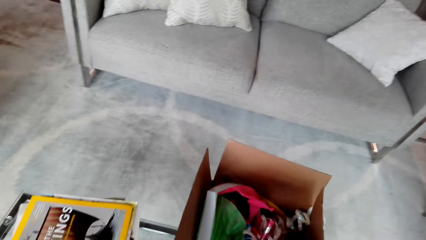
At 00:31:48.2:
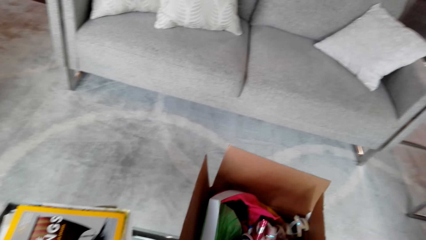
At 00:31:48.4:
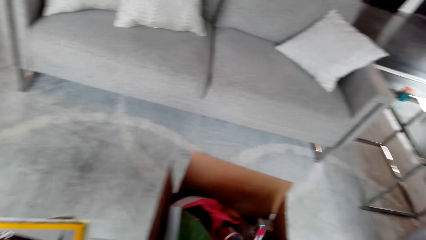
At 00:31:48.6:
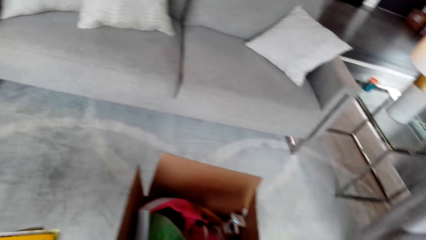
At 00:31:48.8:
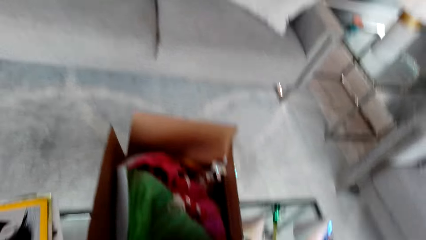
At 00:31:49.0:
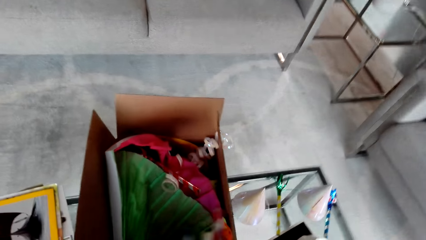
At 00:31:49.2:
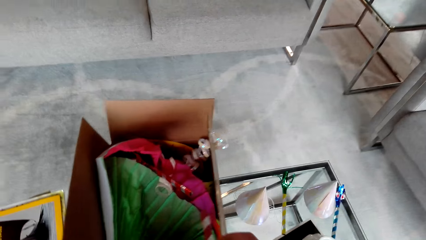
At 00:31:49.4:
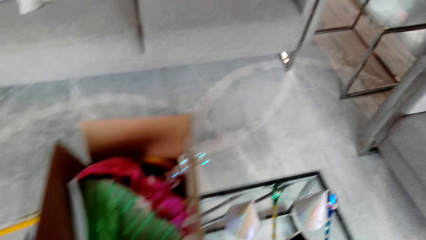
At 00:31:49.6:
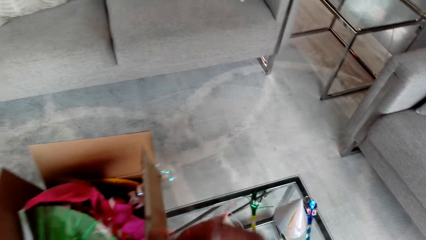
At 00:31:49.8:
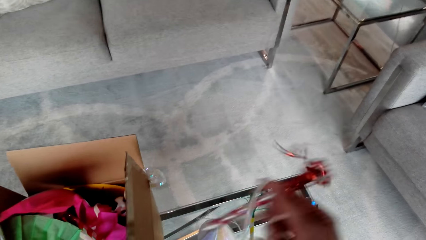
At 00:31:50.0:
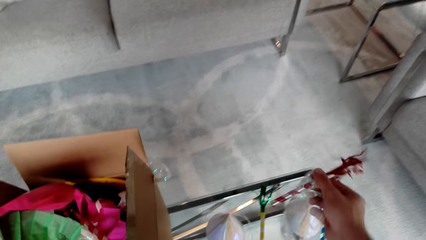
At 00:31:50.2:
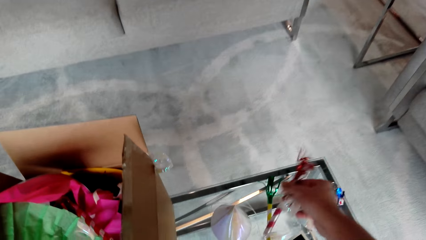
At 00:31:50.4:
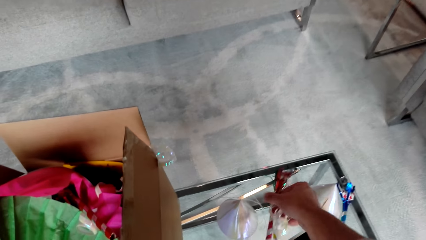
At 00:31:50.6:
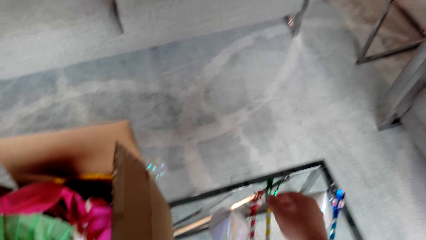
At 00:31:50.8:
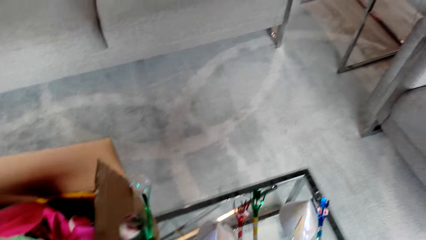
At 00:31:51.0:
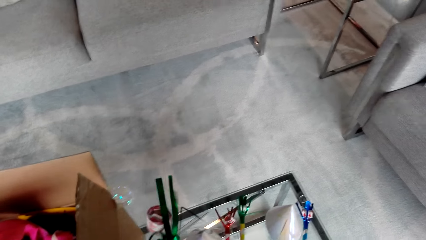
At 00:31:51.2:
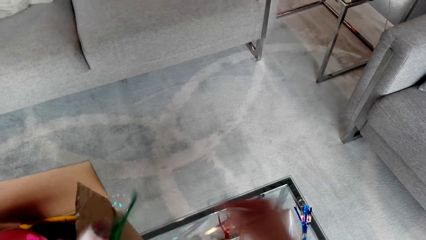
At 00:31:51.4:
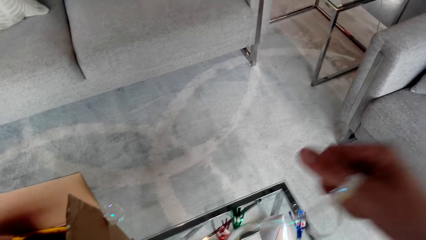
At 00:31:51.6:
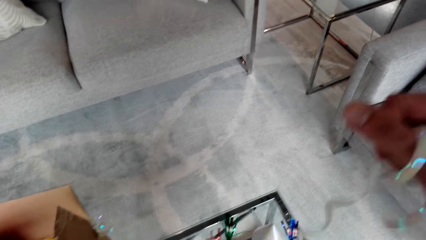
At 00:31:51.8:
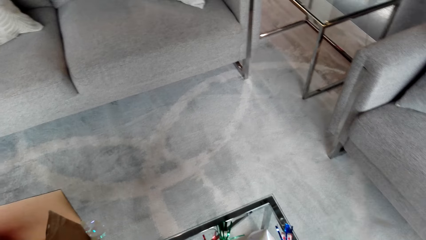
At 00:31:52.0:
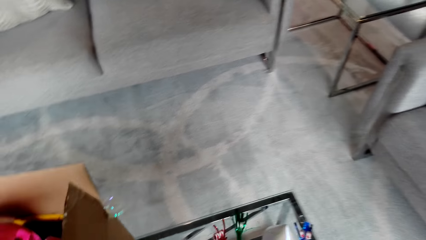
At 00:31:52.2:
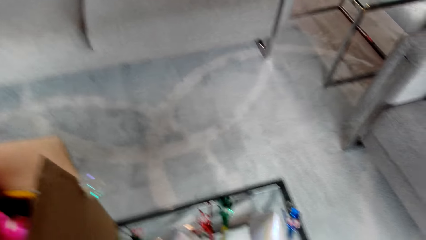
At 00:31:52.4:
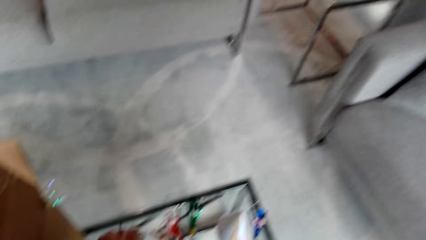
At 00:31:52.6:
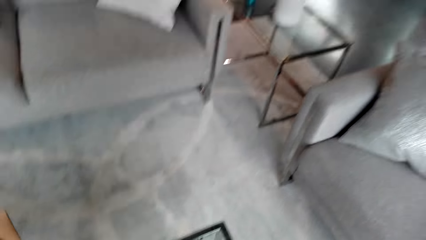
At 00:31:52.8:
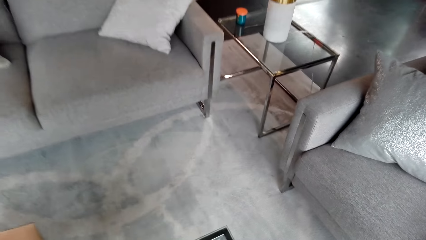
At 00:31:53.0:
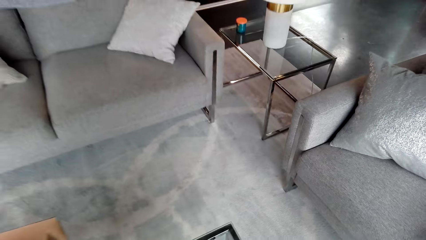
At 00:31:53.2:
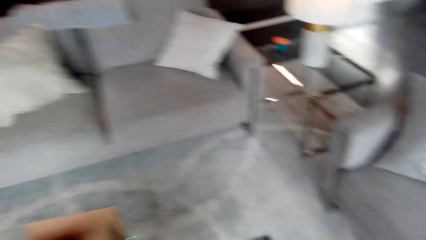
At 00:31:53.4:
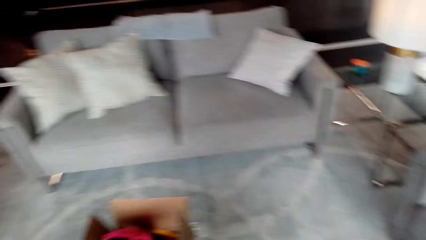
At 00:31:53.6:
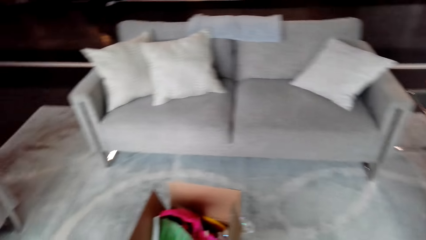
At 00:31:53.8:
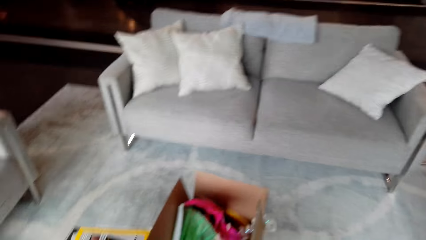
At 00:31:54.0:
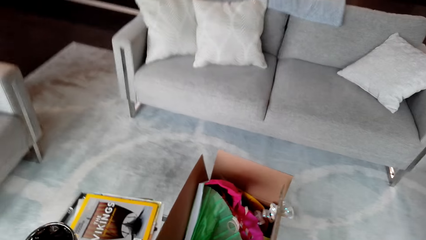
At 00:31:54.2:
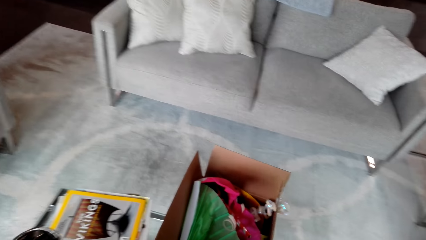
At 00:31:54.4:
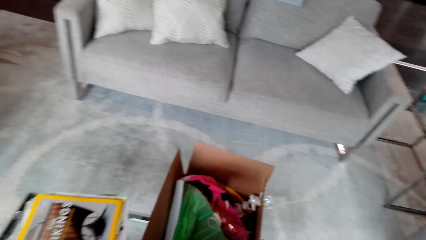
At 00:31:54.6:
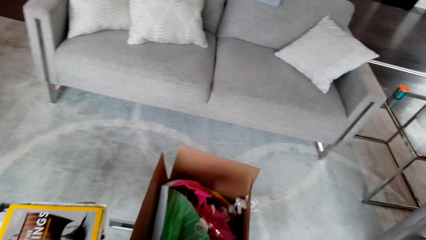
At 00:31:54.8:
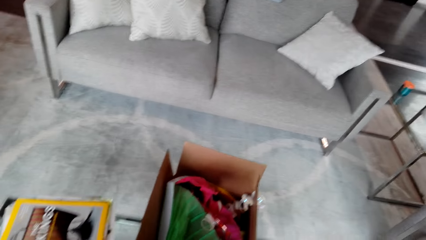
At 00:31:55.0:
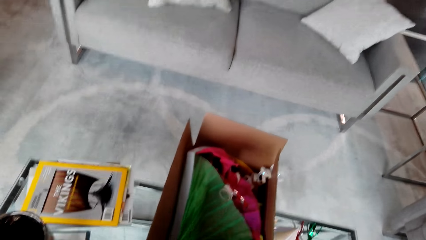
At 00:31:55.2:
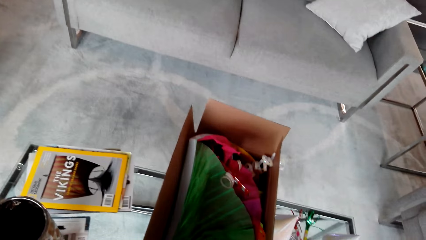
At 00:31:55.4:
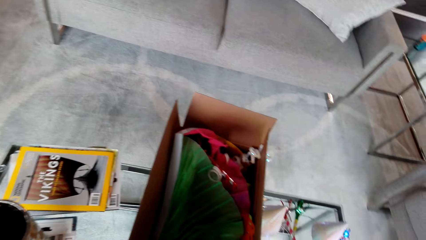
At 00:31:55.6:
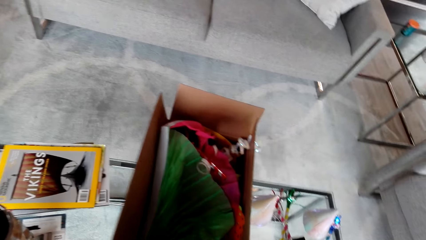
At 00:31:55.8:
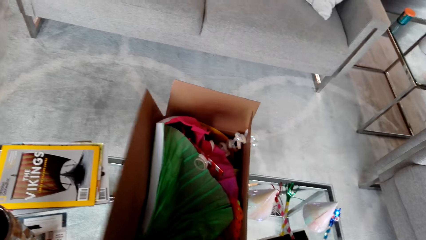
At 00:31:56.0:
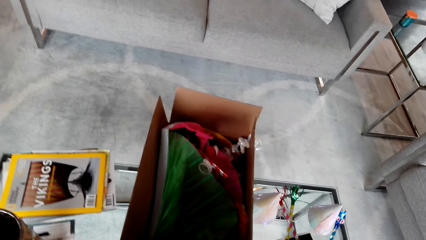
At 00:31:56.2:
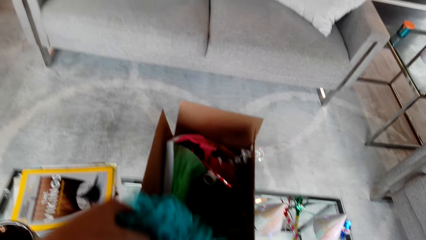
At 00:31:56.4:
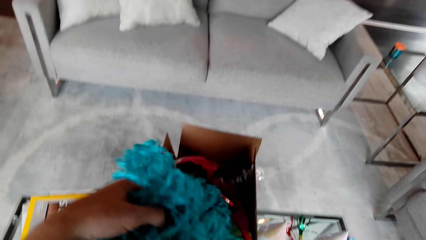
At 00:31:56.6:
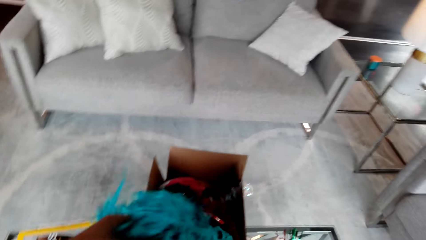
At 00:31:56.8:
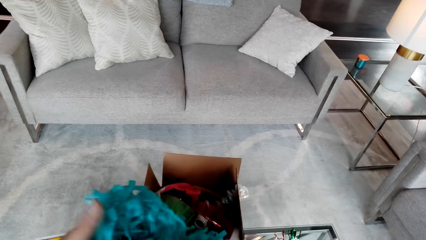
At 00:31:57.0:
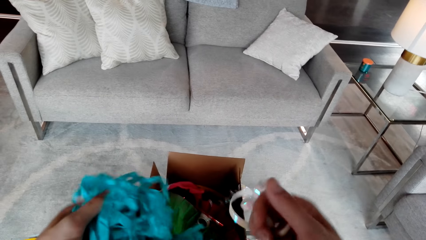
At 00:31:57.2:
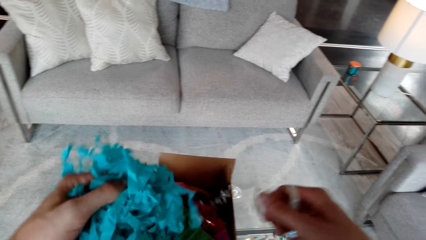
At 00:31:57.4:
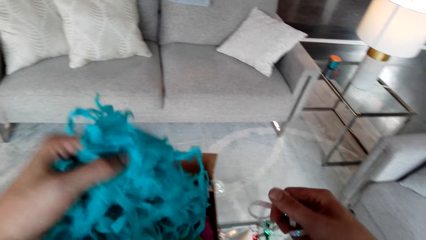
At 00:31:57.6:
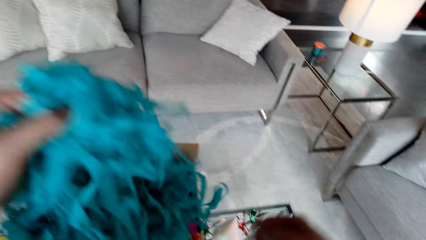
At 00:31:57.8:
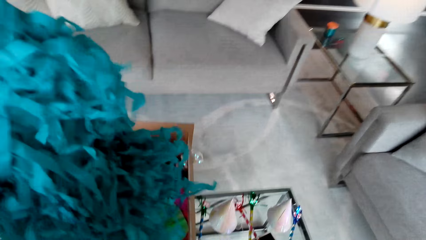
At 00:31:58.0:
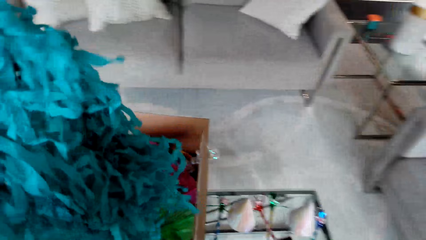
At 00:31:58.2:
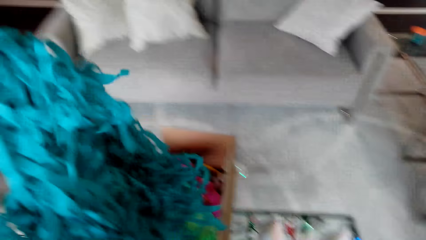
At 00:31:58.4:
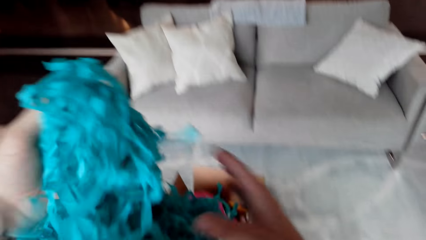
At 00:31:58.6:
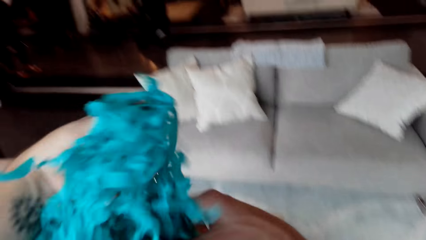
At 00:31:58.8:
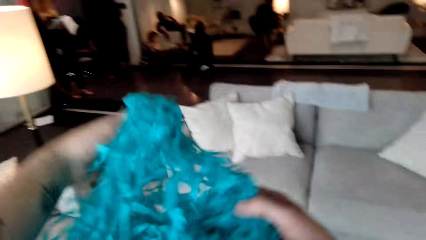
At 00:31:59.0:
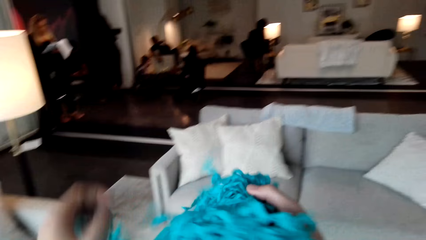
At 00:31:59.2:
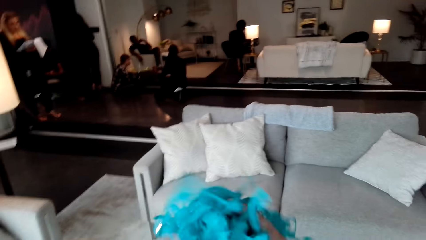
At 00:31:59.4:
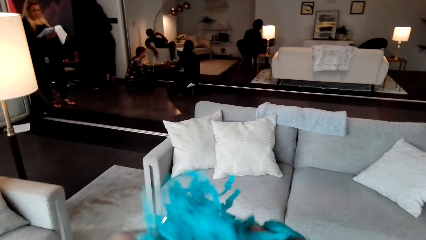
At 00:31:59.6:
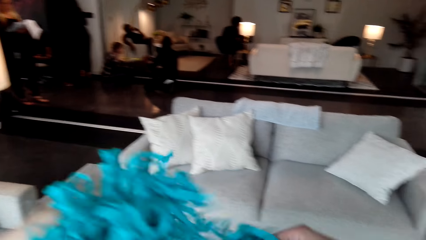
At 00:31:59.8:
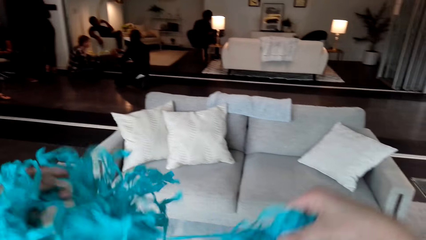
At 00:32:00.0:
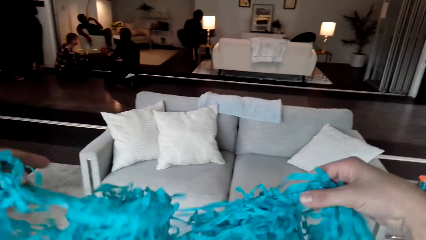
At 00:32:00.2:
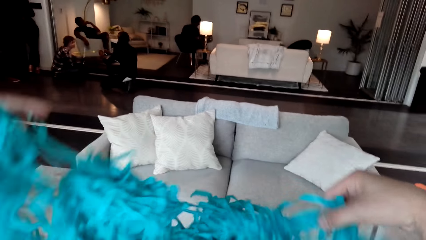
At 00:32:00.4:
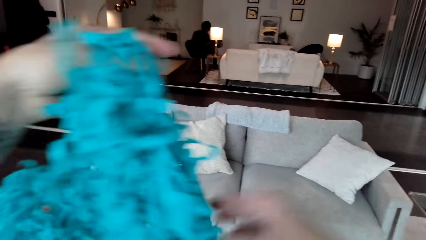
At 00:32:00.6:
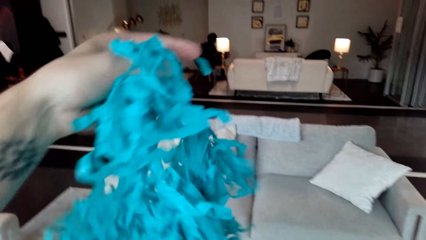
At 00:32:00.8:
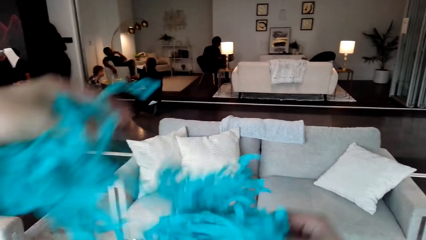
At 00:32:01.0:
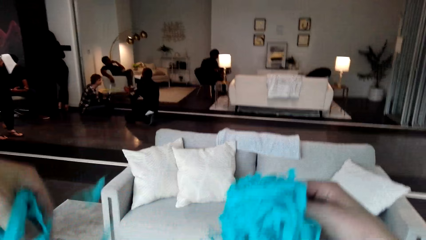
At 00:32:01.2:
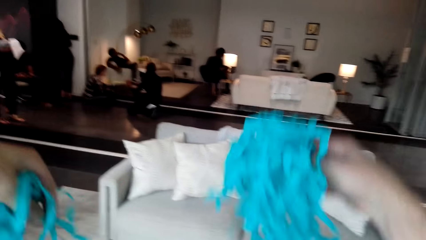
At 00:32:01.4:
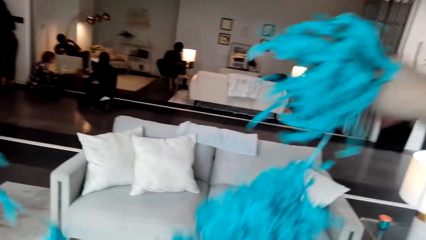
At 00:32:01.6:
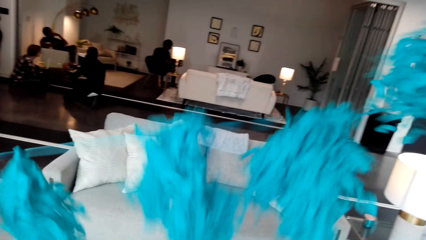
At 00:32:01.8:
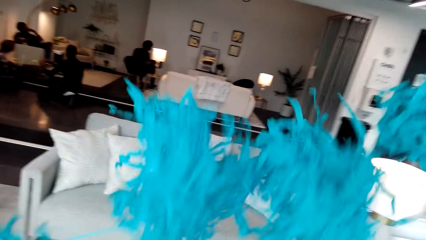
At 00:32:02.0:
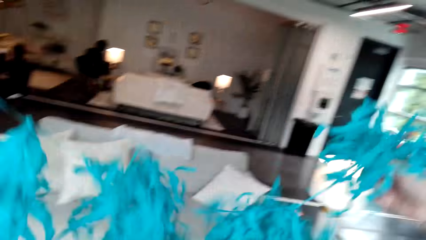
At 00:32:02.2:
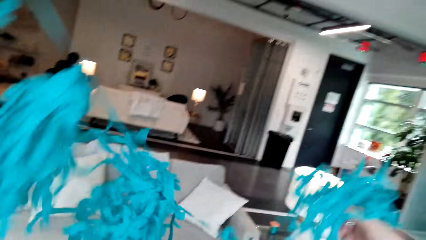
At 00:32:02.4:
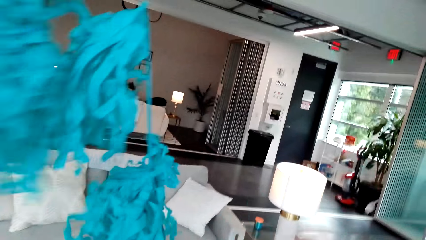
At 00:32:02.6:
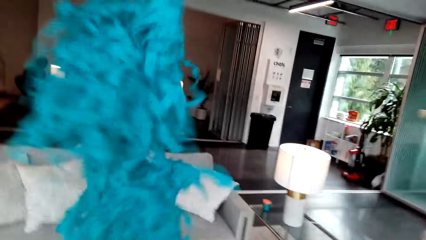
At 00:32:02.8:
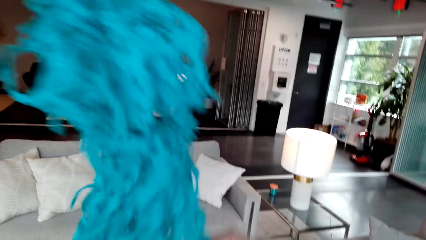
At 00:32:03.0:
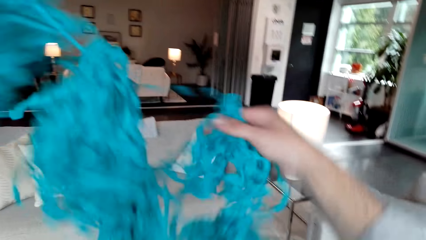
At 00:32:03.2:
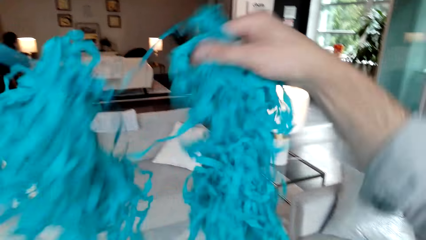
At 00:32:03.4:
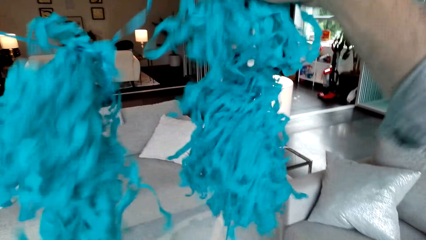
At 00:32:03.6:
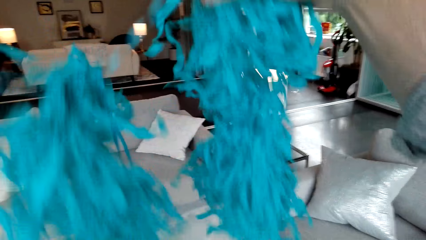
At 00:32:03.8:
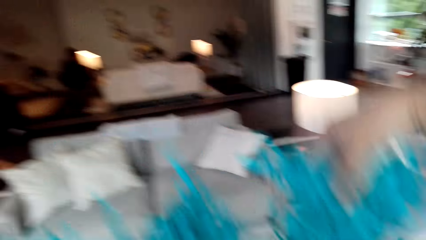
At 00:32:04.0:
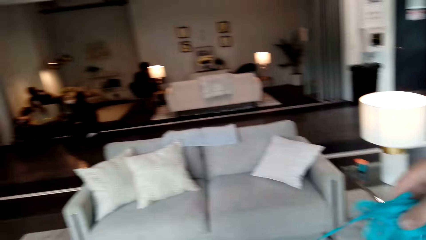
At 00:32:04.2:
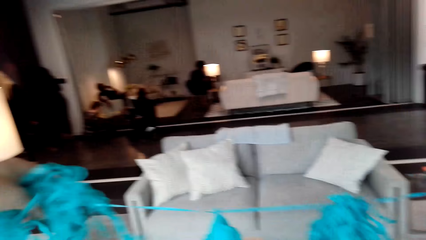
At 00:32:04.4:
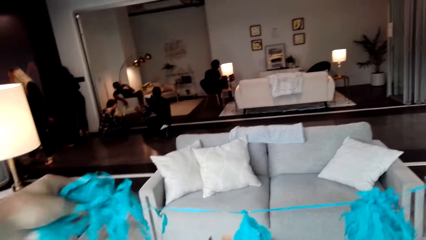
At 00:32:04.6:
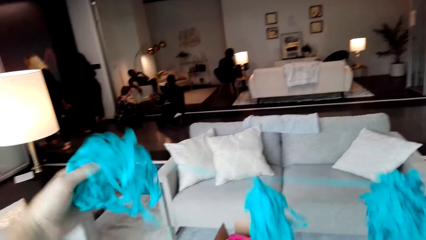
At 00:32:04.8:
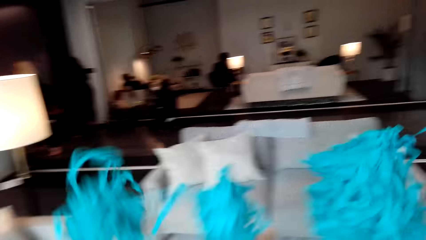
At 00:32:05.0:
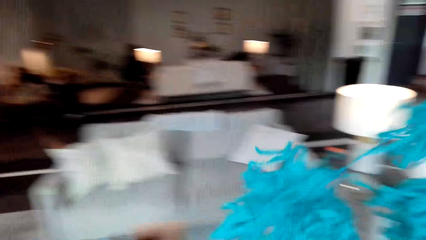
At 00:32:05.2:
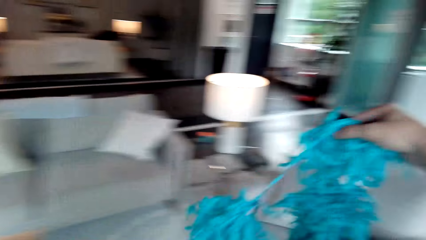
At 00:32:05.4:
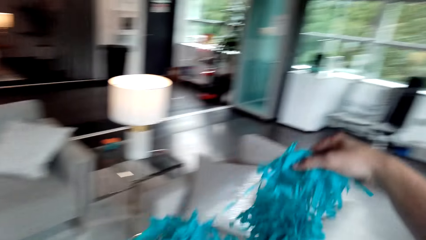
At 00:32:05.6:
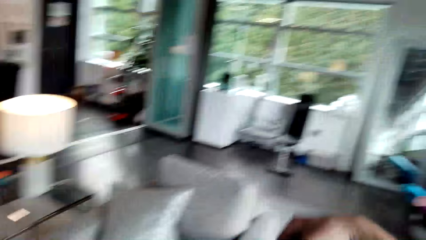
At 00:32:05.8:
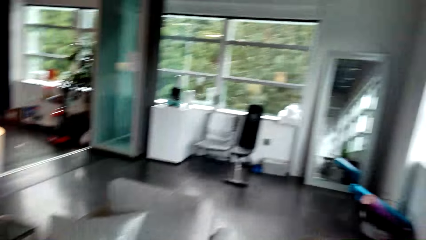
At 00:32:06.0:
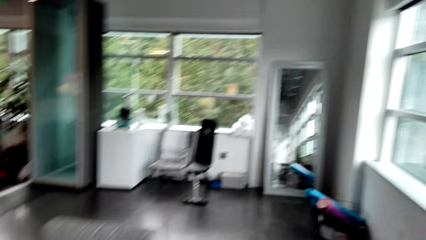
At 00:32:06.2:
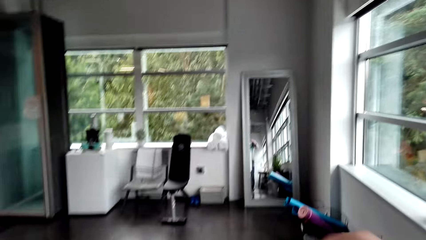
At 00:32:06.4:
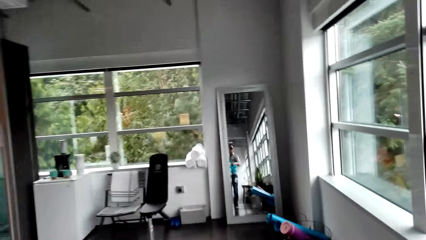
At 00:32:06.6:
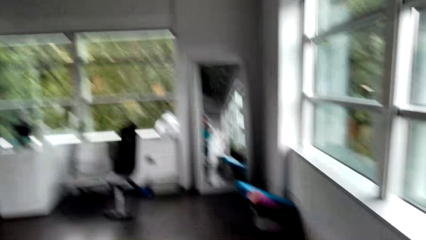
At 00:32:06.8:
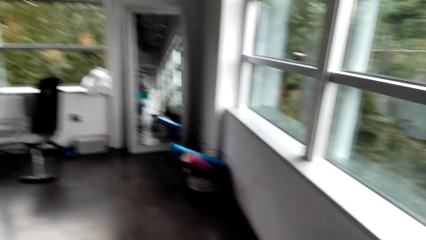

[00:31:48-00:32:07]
The camera wearer puts something on the table. They hold ribbons. They hold up a decorating item. They straighten the ribbons.
